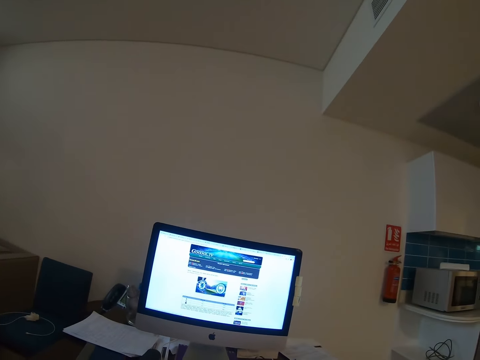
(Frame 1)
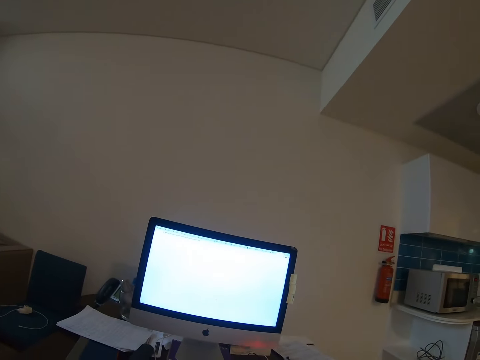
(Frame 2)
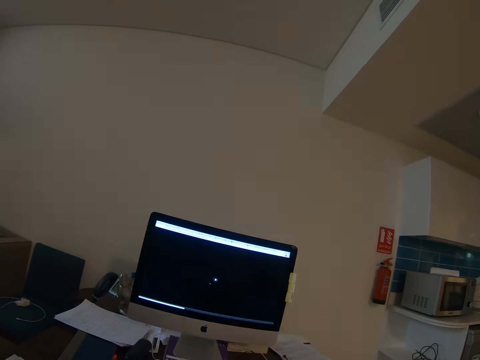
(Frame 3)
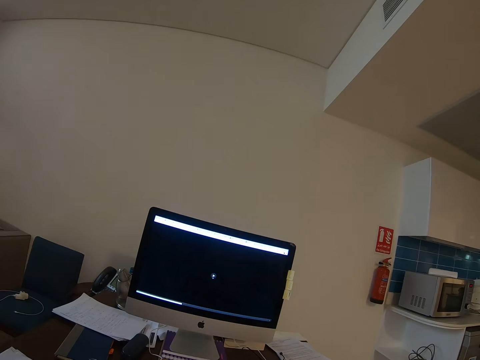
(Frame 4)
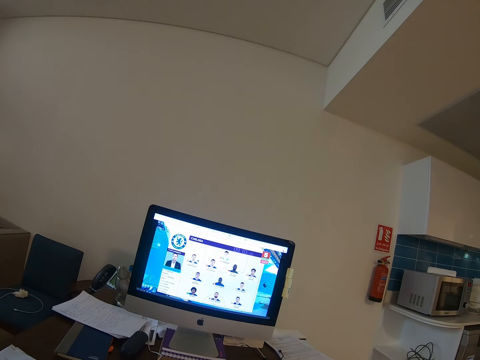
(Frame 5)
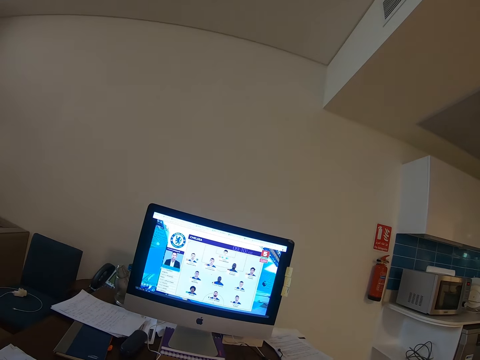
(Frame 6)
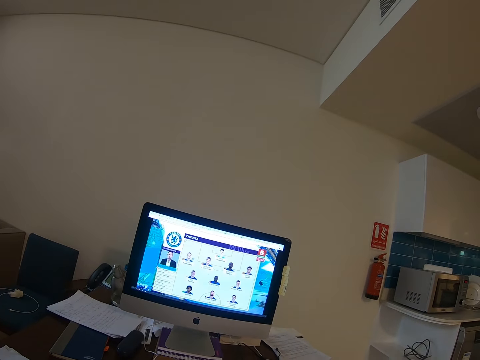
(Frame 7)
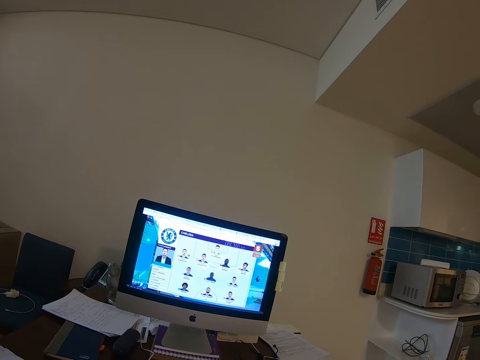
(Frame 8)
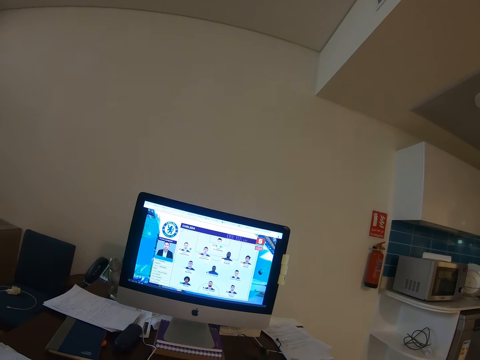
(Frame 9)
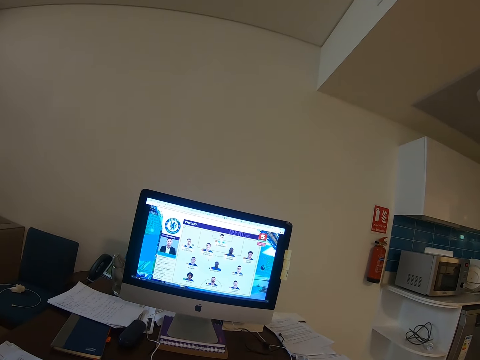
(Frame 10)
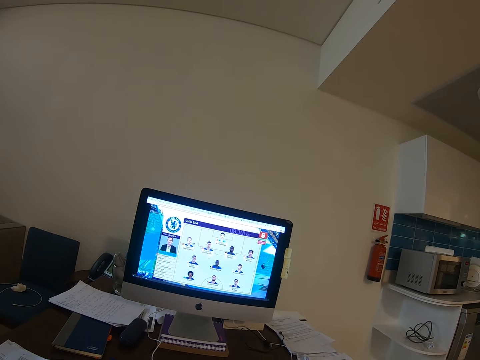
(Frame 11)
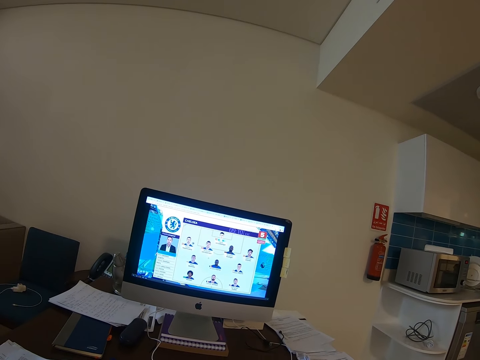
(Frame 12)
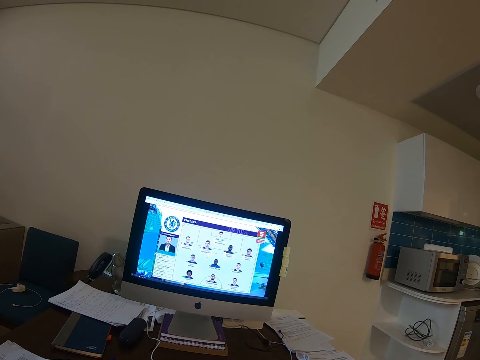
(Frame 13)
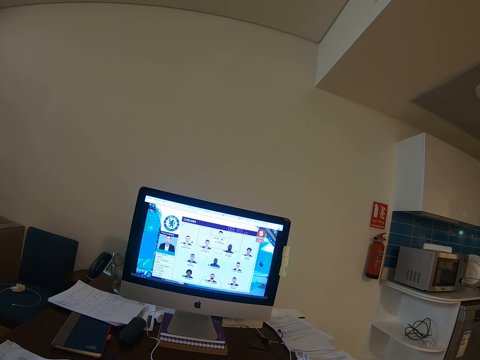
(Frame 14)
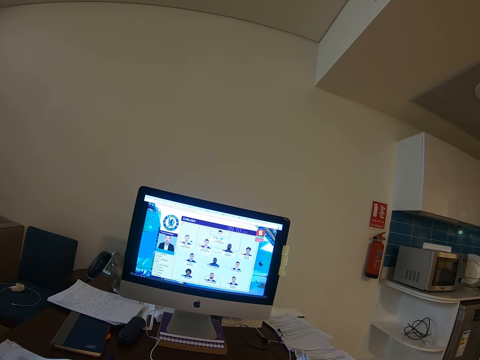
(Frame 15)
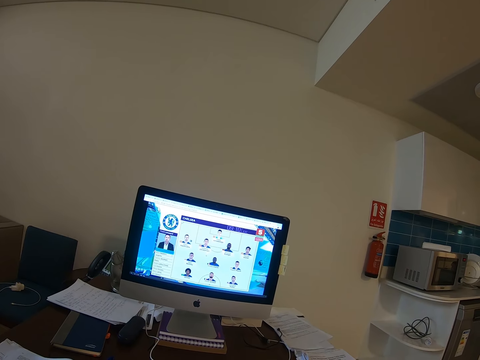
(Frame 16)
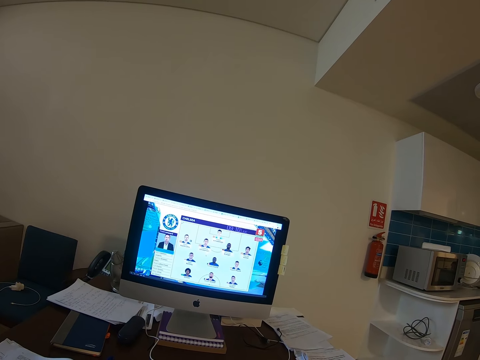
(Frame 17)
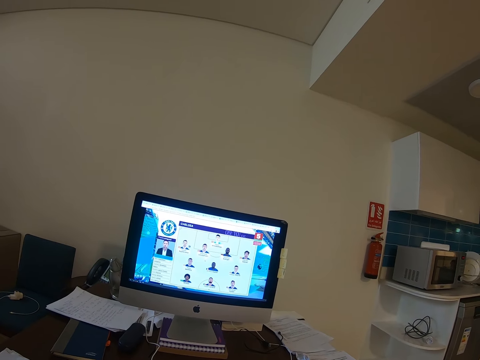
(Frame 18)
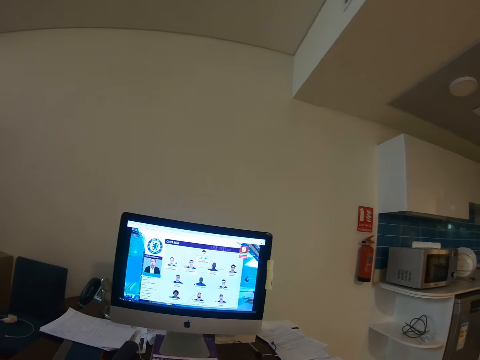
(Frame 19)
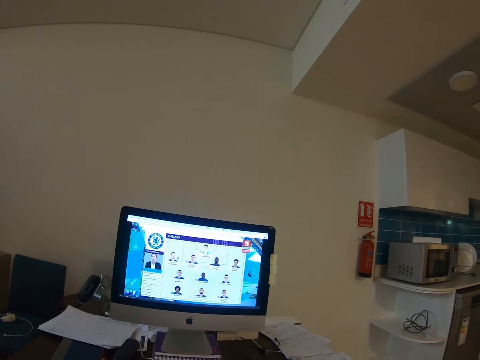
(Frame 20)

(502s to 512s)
The camera wearer uses the computer. They stare at the computer.

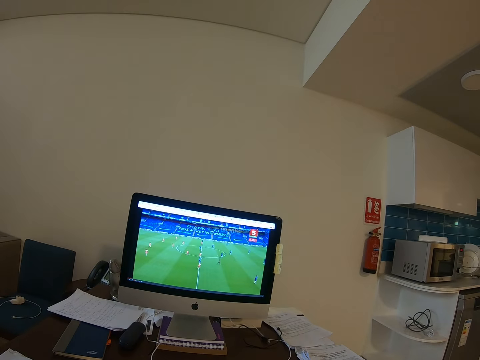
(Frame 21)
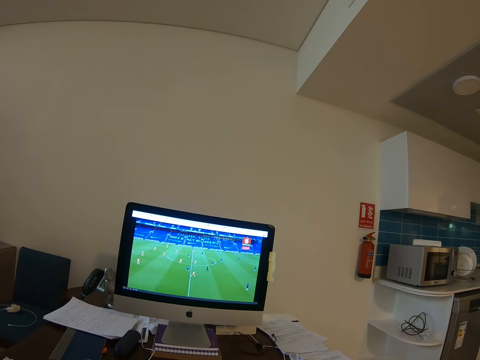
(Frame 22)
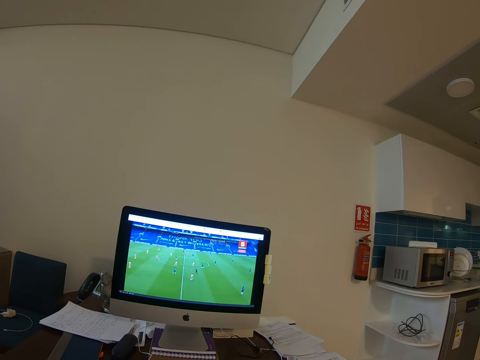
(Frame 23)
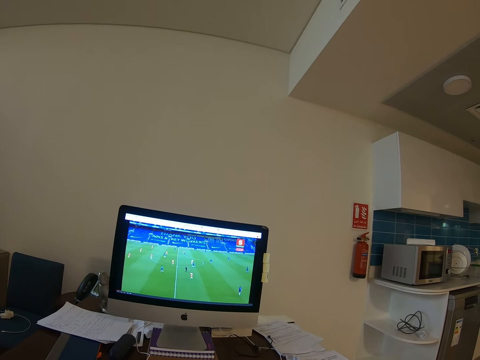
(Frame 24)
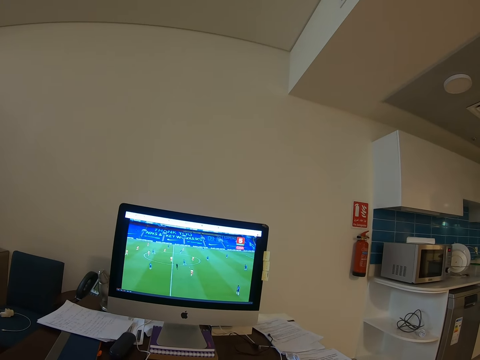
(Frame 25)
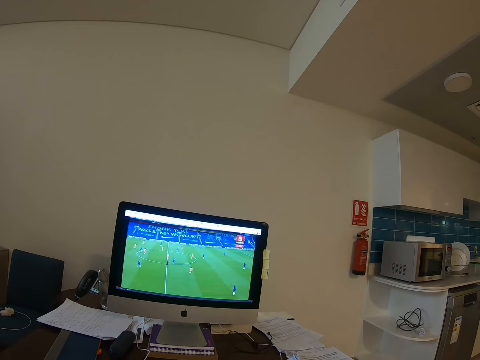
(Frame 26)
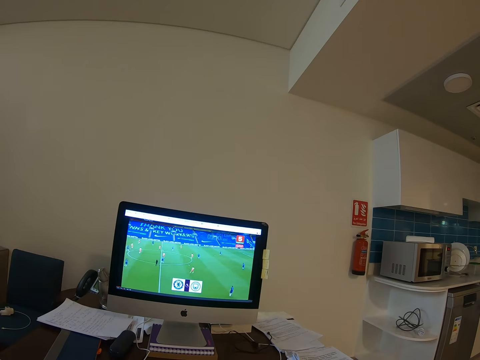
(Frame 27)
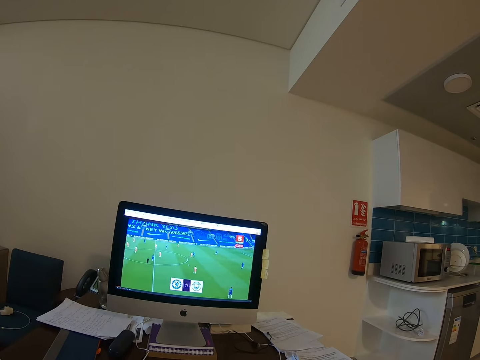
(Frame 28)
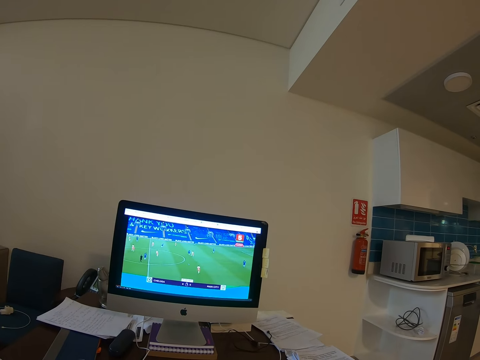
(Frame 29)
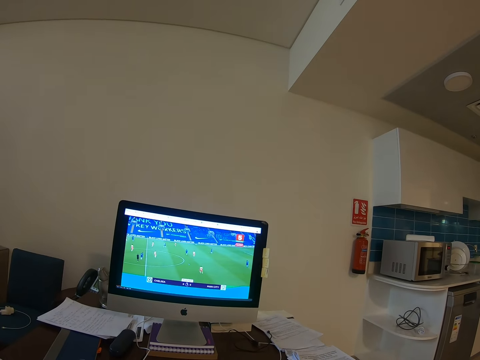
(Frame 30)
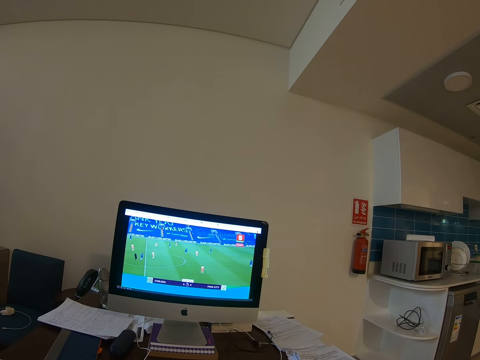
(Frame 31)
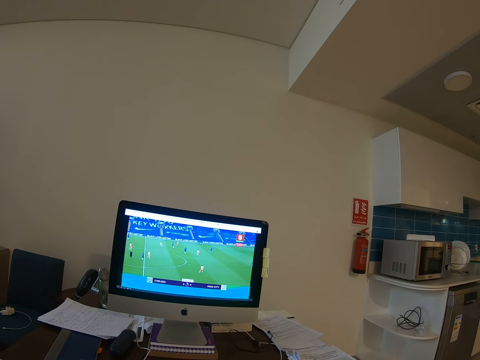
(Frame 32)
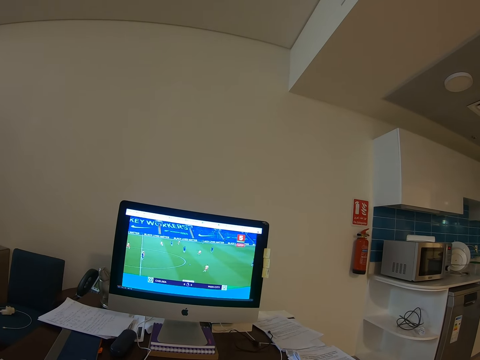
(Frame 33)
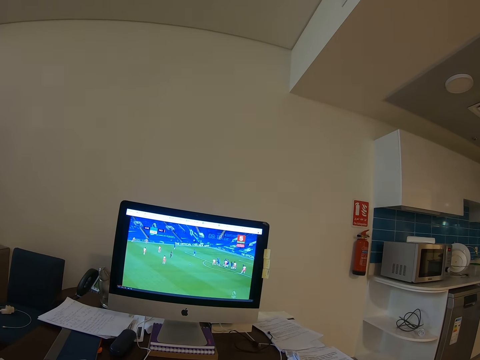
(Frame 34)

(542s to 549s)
The camera wearer watches a video in the computer.

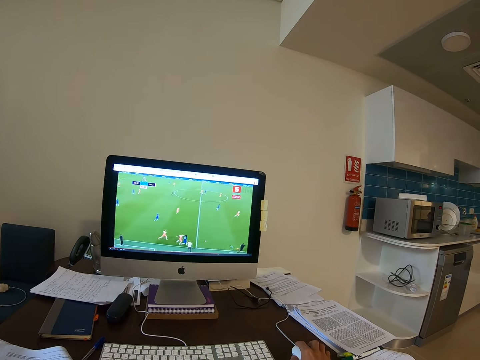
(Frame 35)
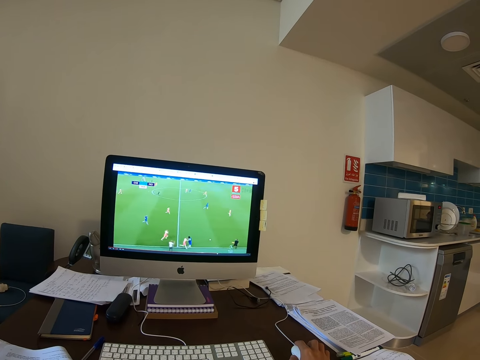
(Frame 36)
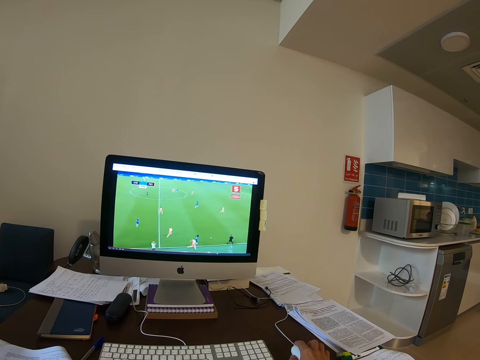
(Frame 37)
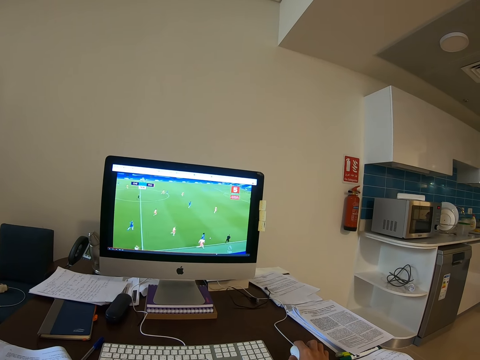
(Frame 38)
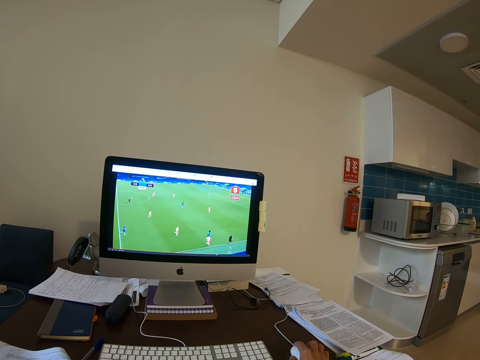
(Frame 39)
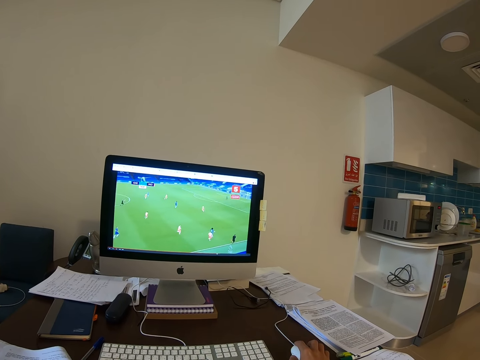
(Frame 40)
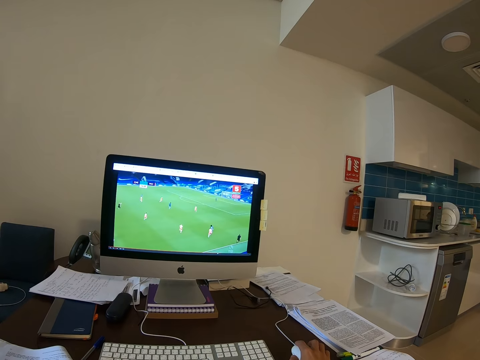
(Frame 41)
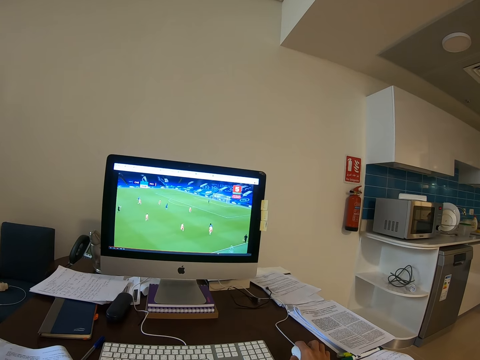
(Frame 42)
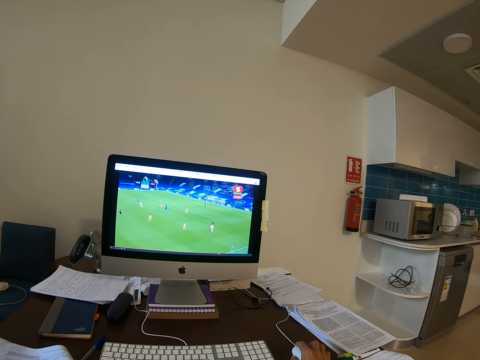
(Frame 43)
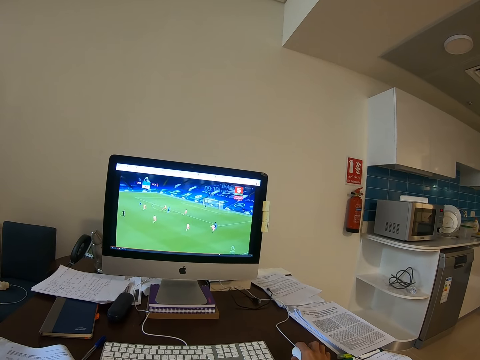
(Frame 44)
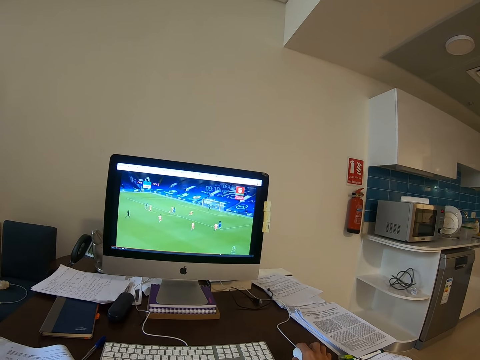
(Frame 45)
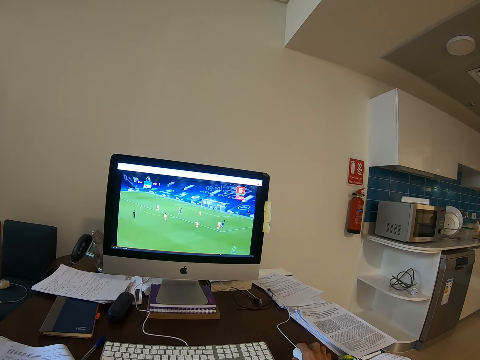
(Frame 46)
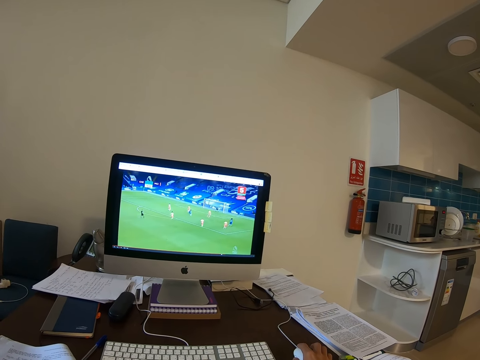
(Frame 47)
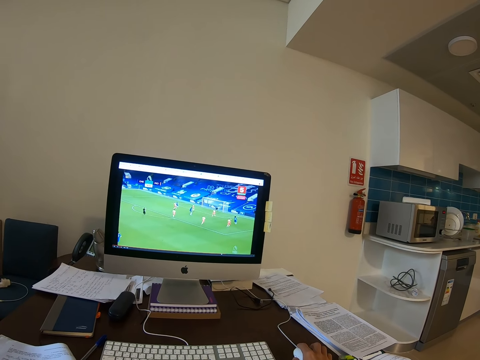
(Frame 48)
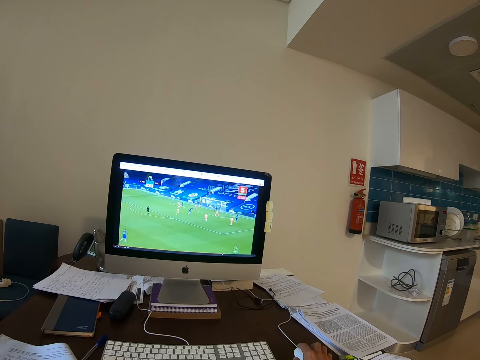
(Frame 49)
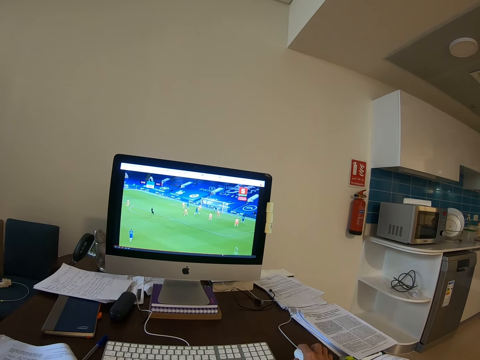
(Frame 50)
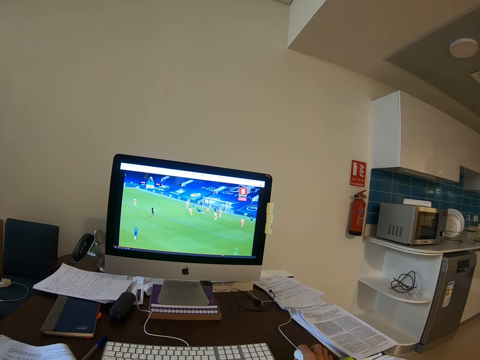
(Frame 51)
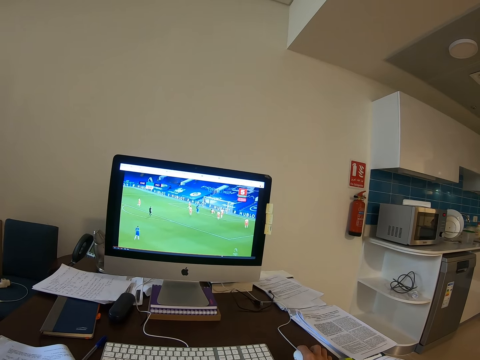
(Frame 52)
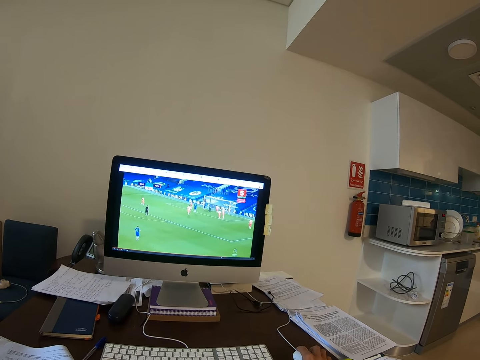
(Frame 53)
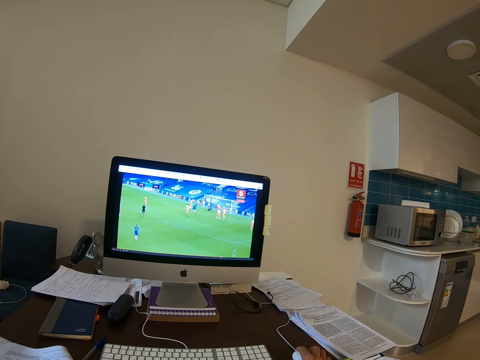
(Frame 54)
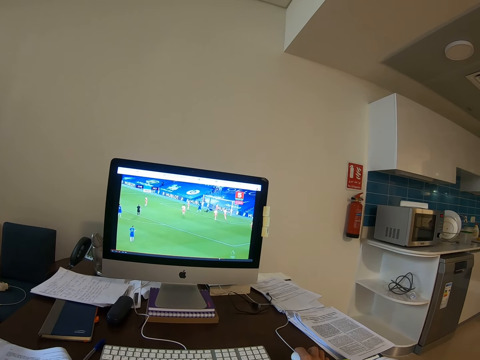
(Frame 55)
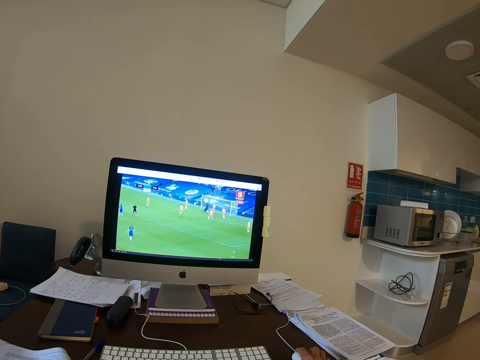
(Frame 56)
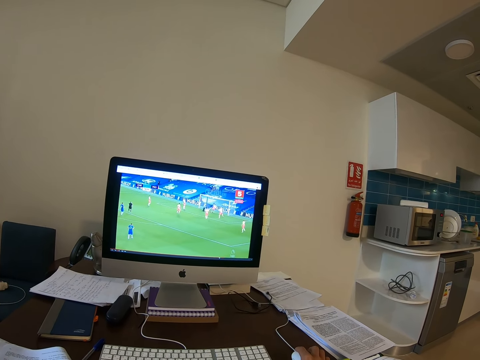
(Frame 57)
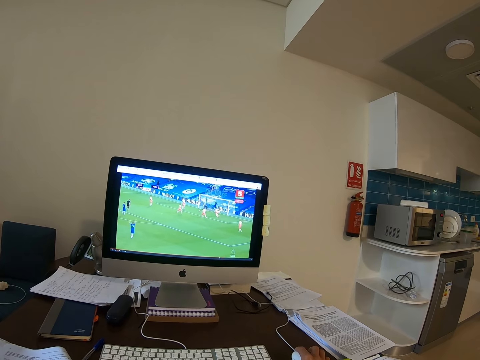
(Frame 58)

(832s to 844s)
The camera wearer watches a game. They watch the game again.
